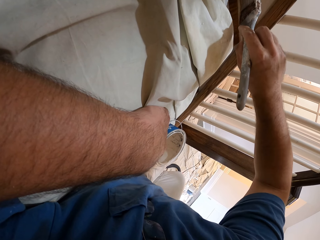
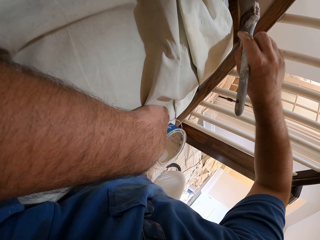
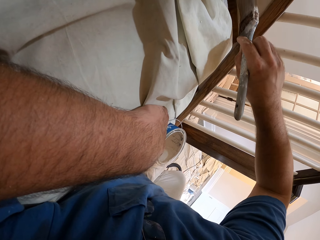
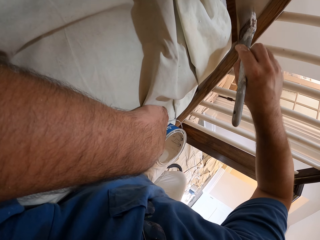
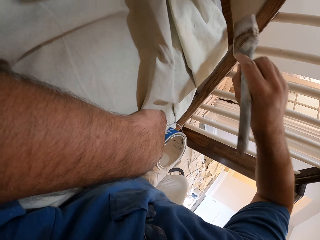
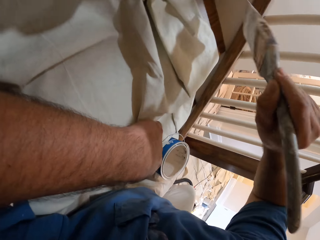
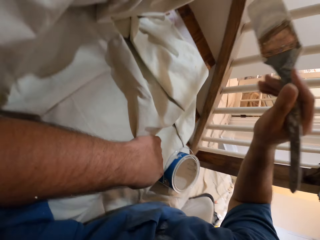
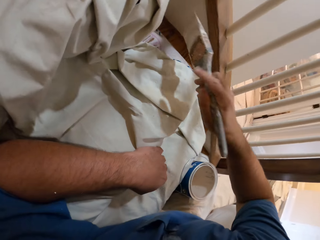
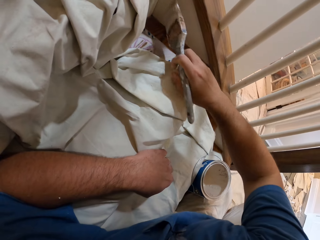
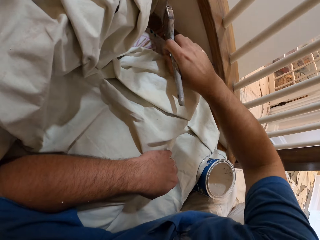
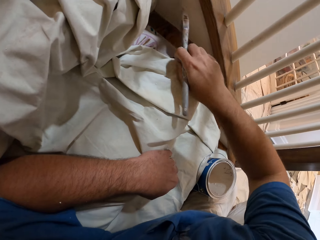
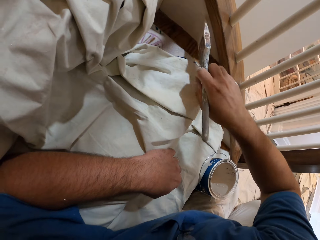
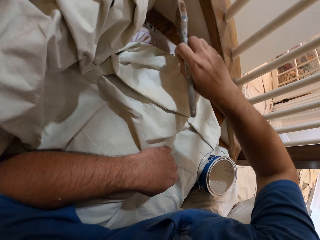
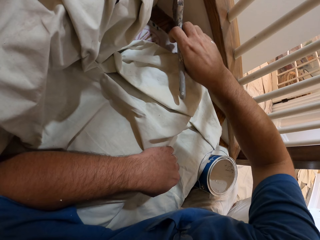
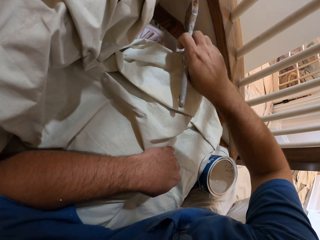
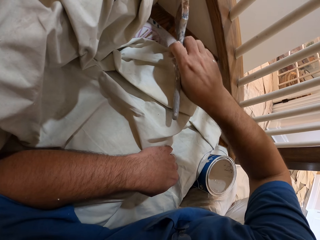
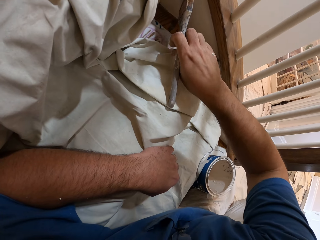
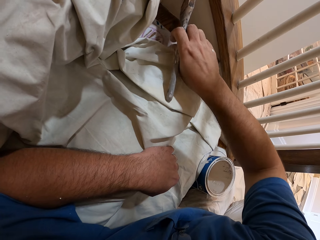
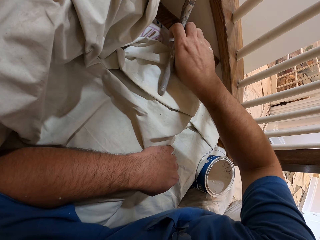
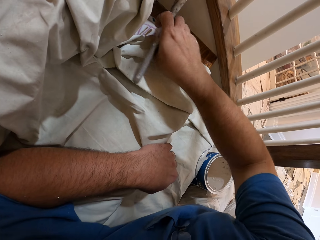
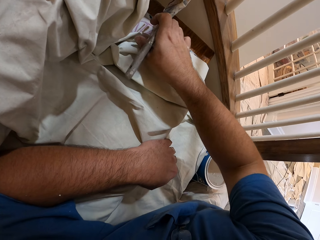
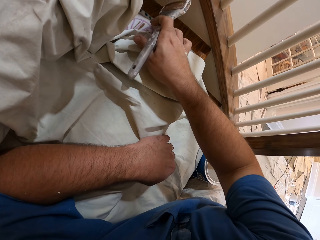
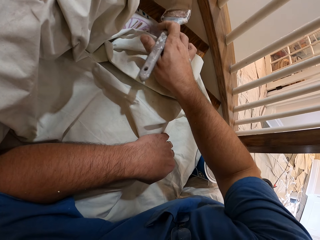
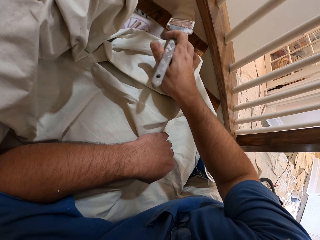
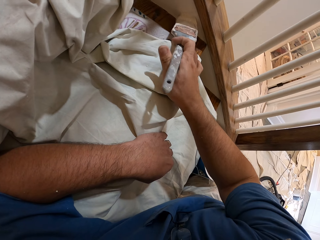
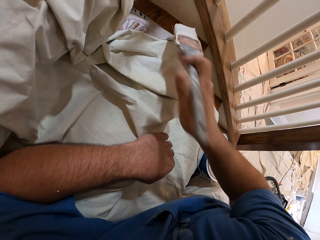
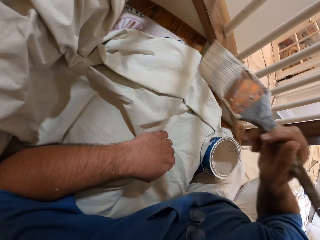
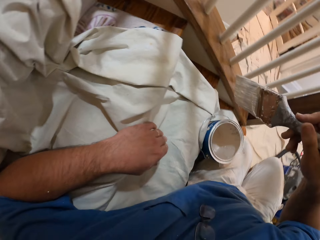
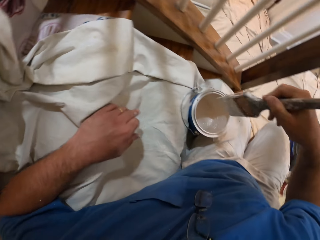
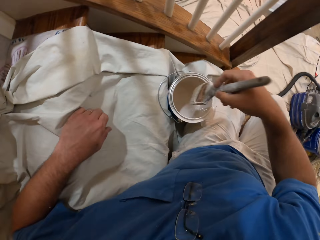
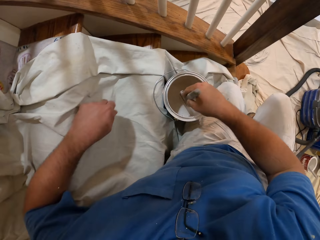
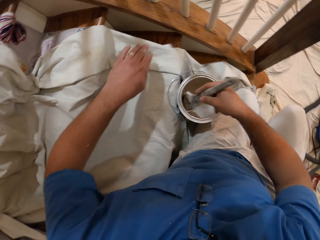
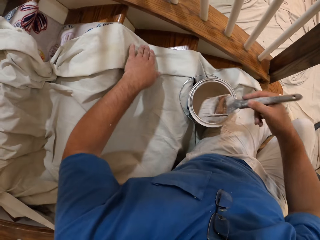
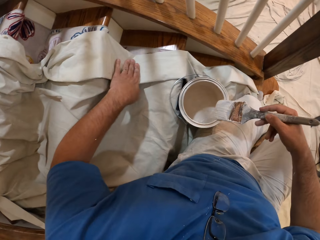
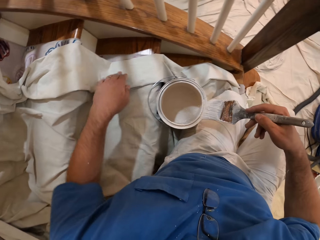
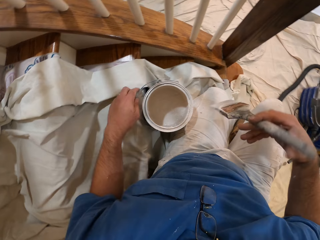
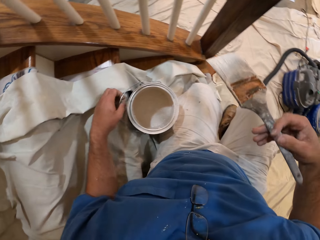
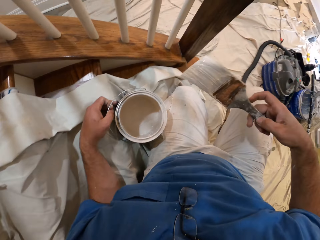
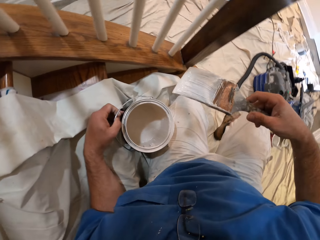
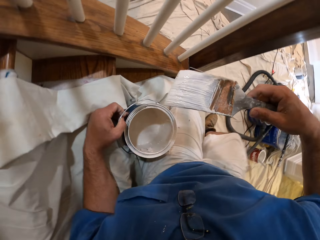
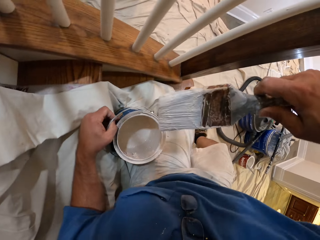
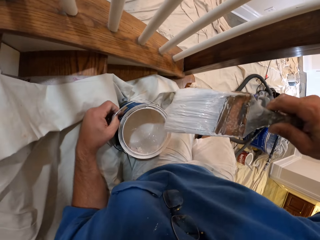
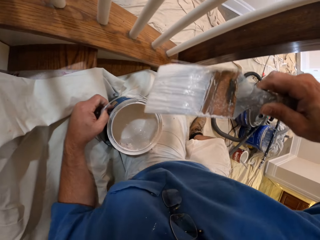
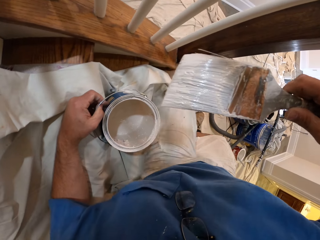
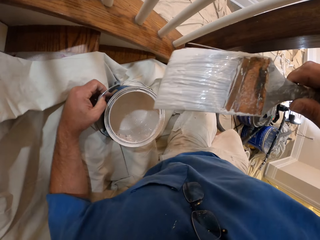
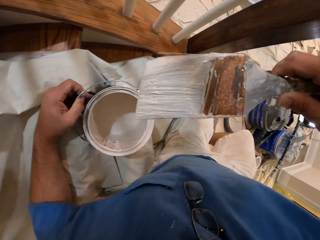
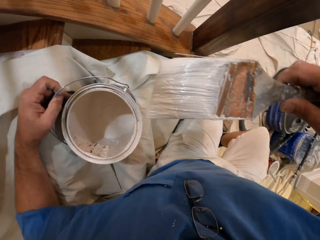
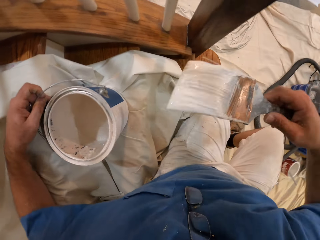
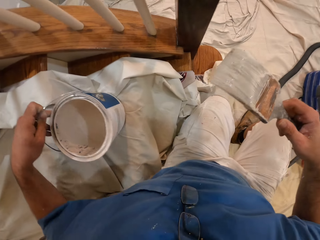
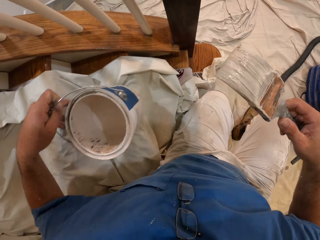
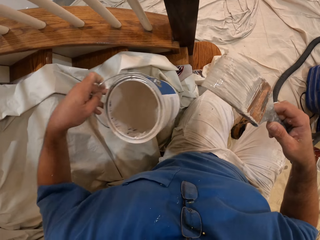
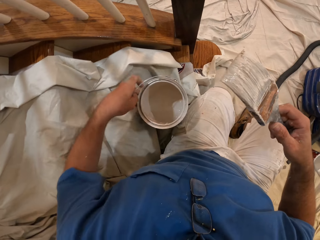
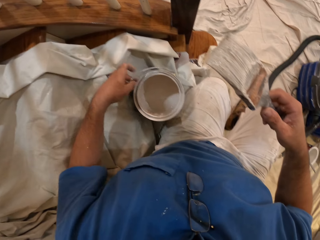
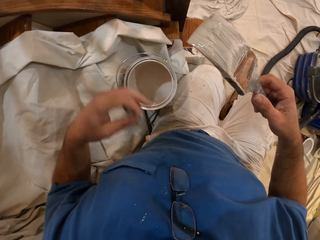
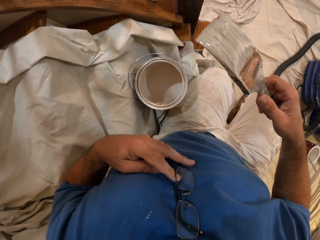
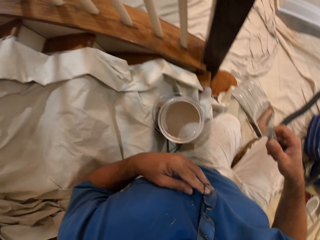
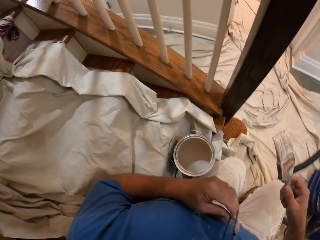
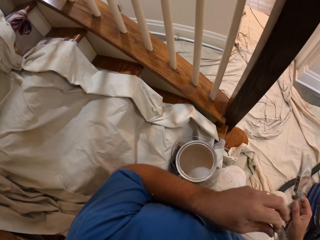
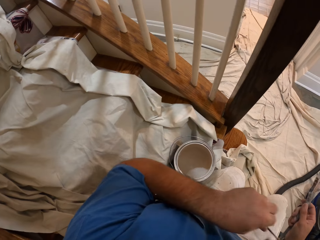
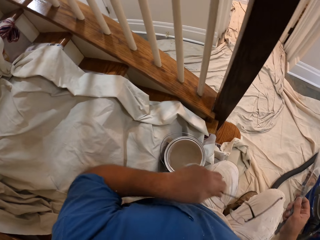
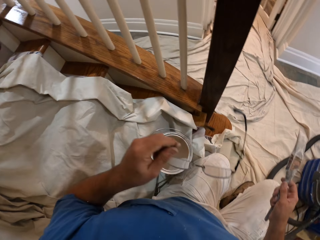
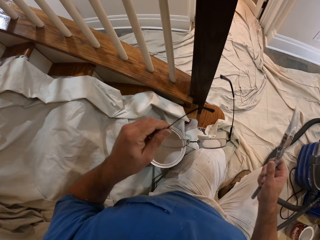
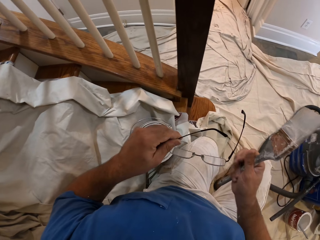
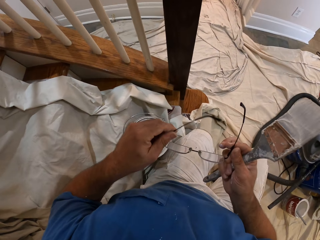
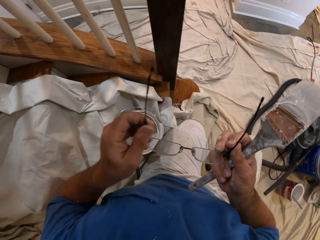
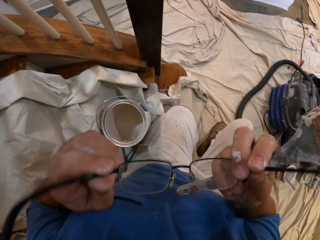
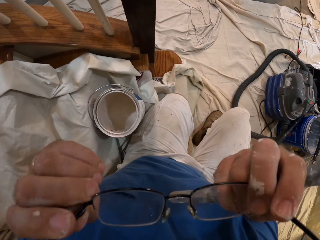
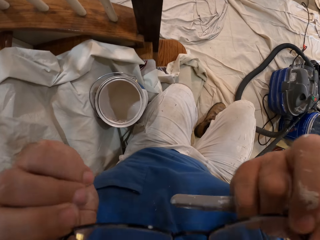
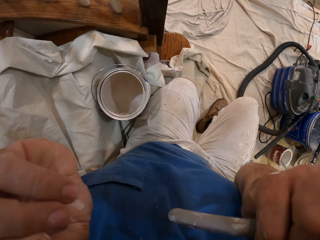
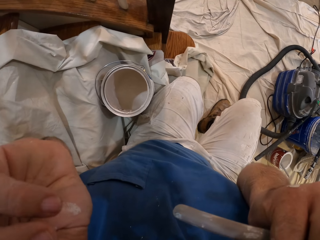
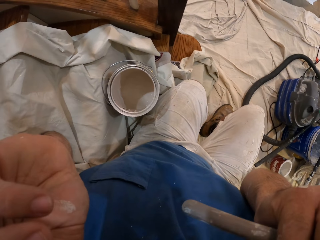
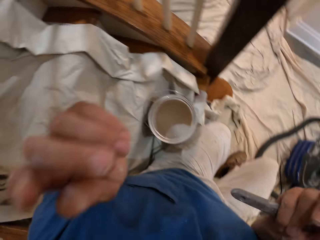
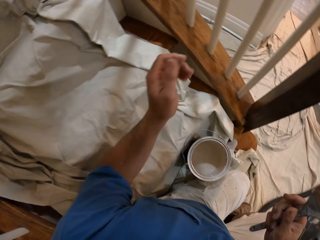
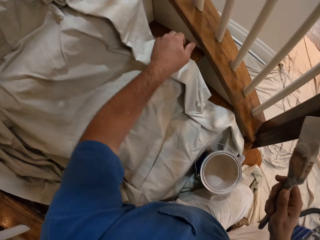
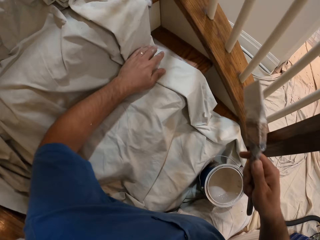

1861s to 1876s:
The camera wearer dips the paint brush in the paint tin. He touches the paint tin with his hand. He adjusts his position on the staircase. He moves down the stairs. He moves the paint again. He touches his eye glasses with his hand and puts on the eye glasses.

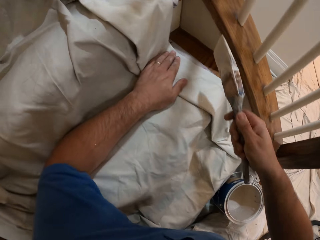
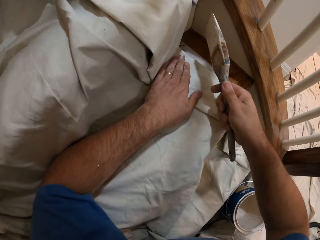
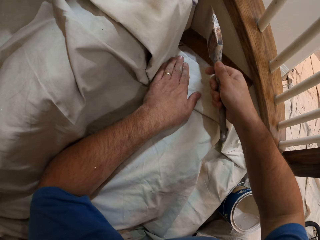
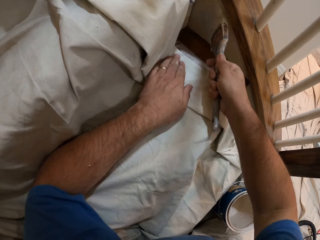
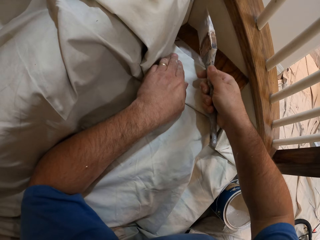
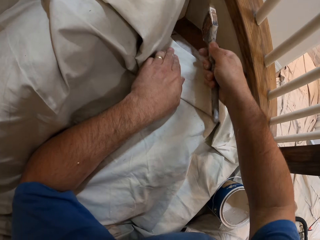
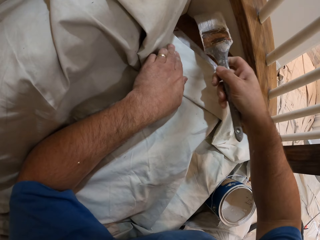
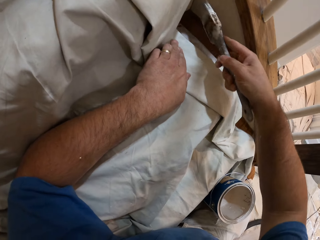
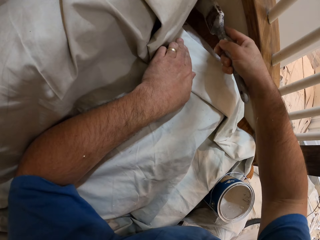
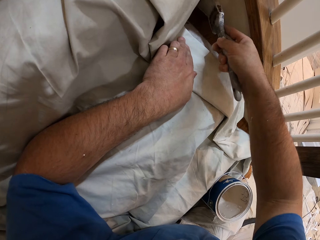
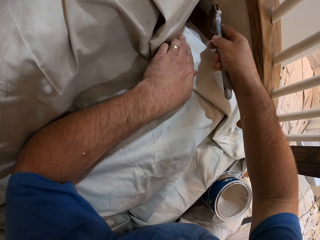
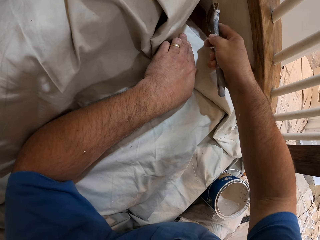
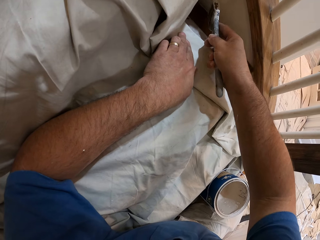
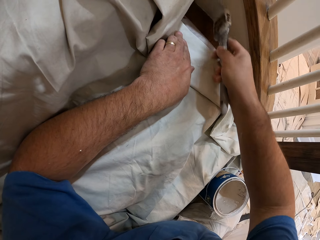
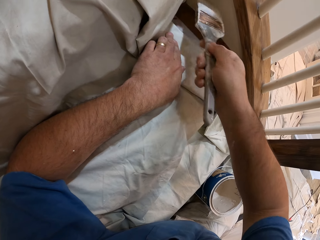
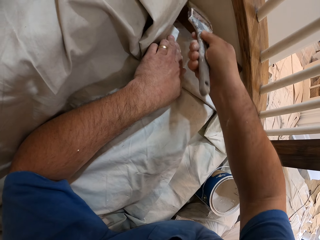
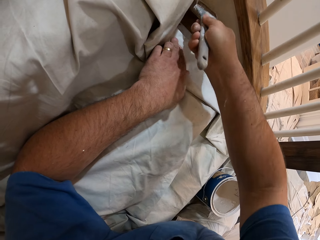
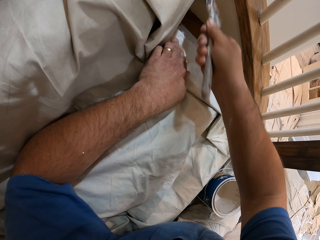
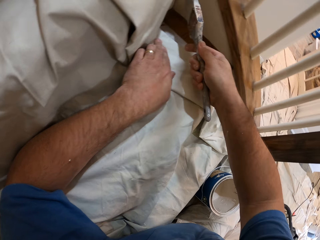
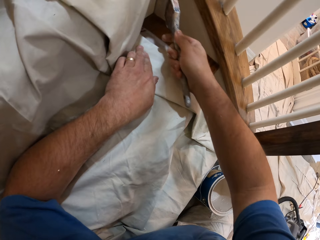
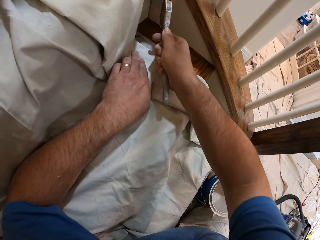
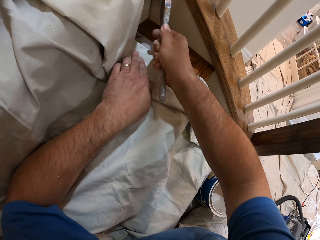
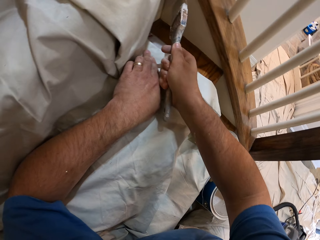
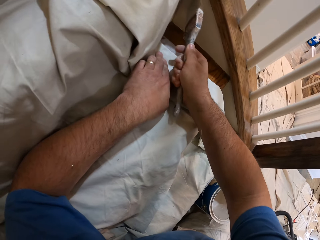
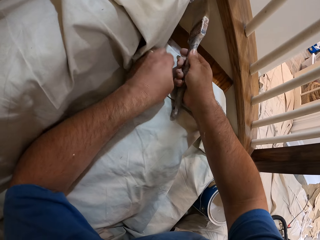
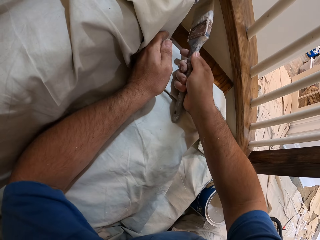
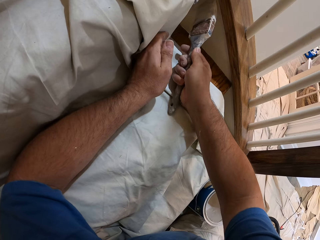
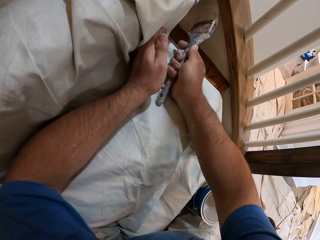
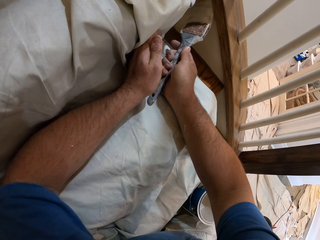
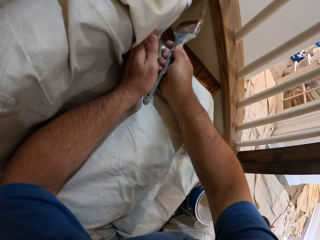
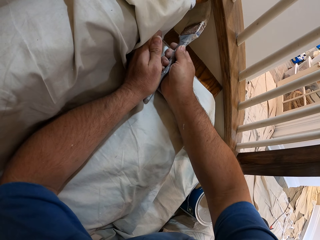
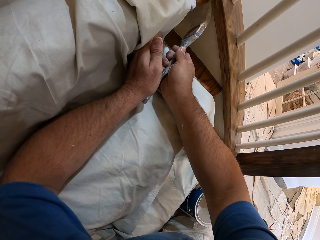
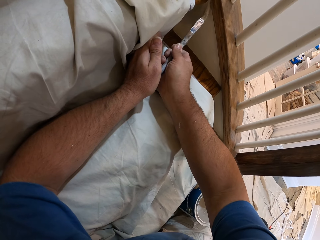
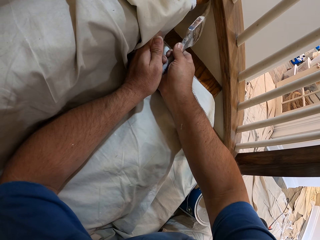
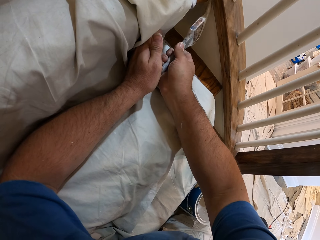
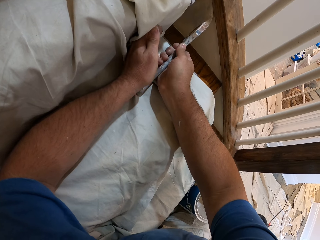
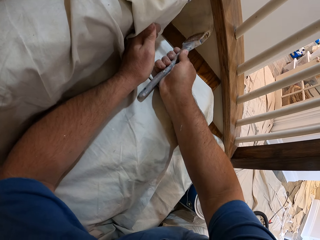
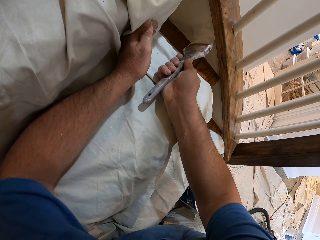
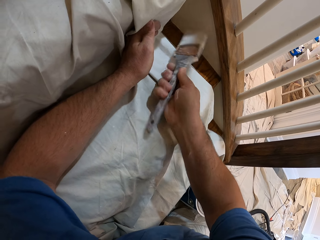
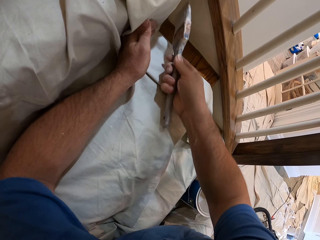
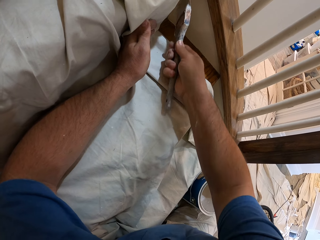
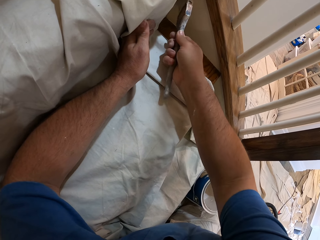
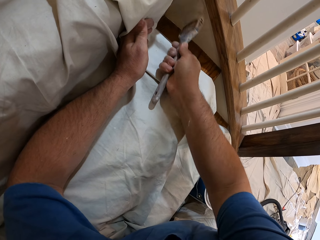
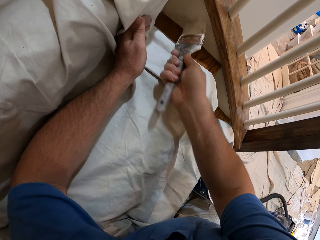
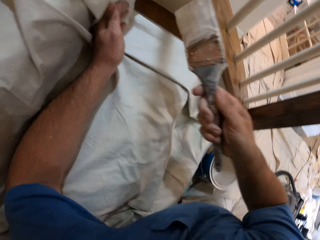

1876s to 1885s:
The camera wearer paints the stair wall.
